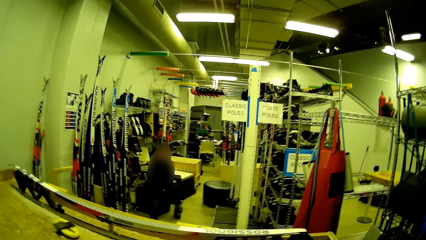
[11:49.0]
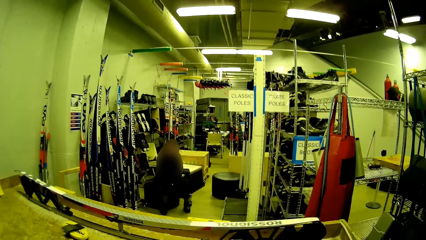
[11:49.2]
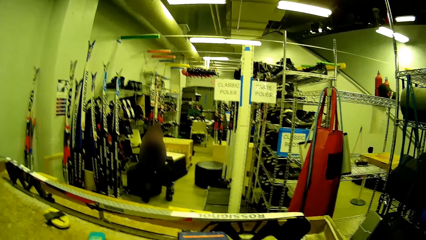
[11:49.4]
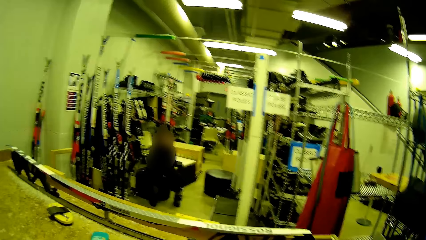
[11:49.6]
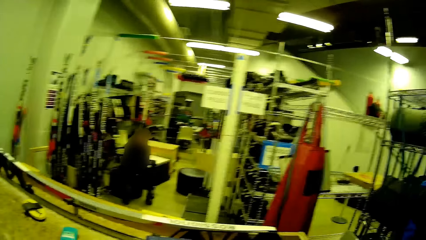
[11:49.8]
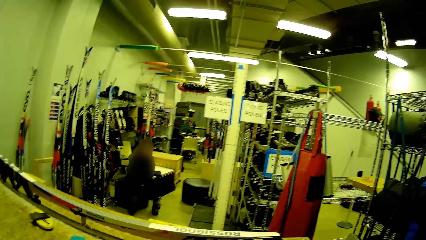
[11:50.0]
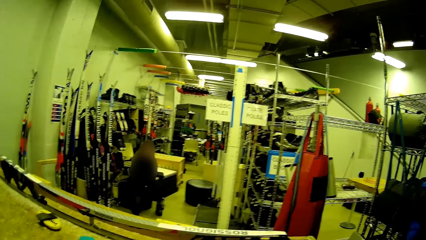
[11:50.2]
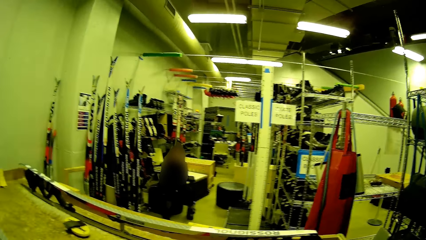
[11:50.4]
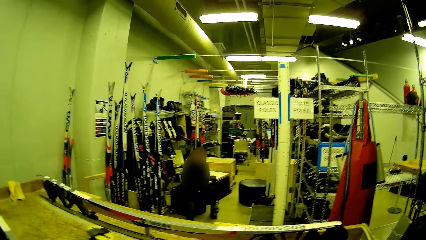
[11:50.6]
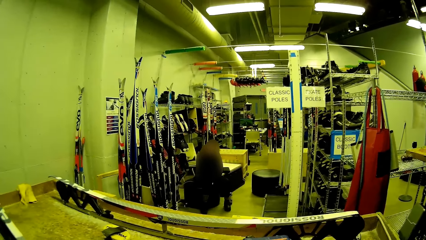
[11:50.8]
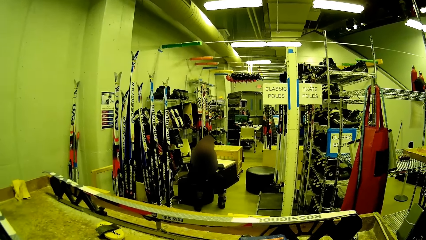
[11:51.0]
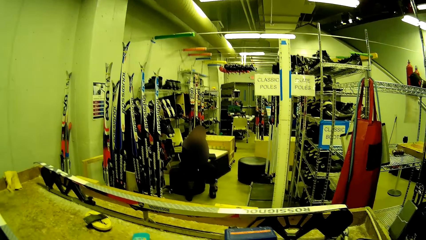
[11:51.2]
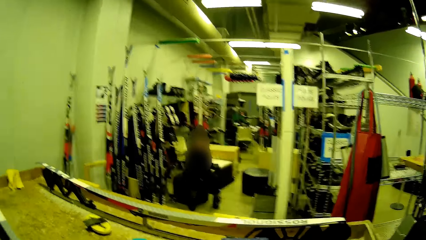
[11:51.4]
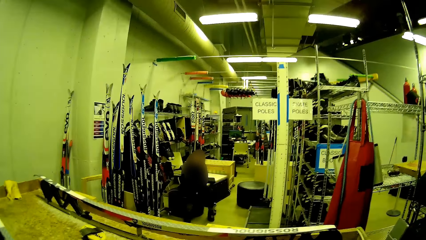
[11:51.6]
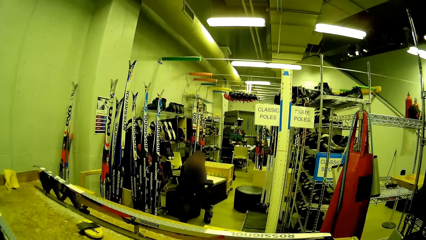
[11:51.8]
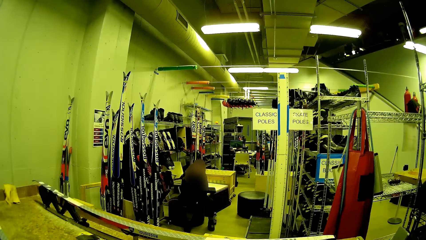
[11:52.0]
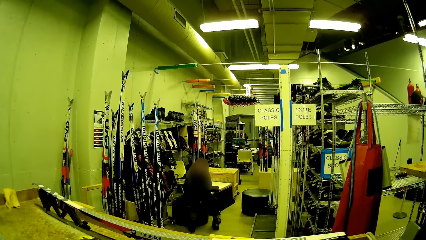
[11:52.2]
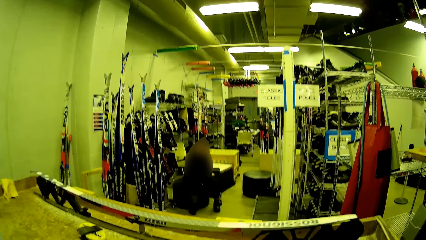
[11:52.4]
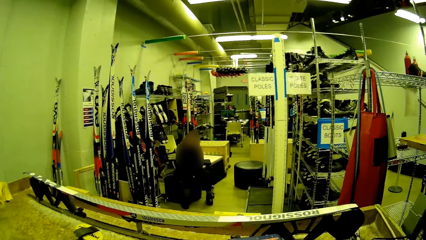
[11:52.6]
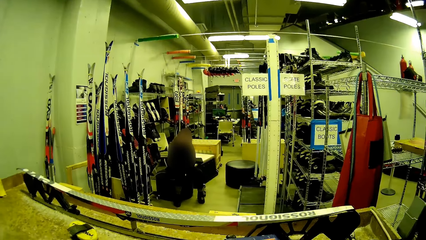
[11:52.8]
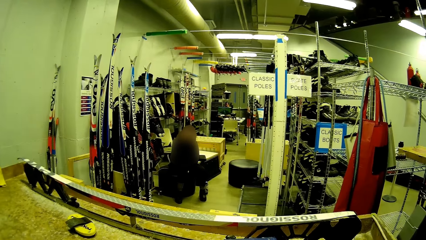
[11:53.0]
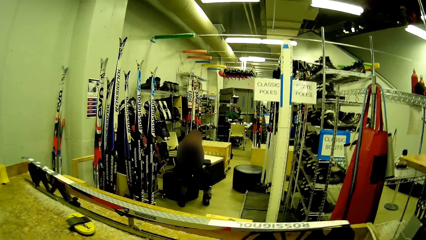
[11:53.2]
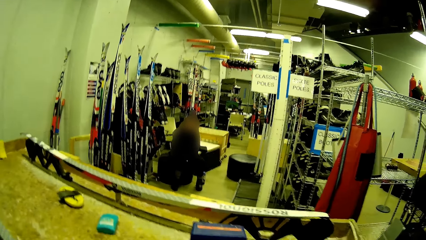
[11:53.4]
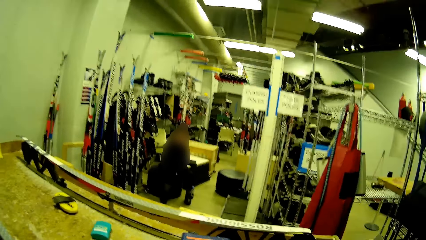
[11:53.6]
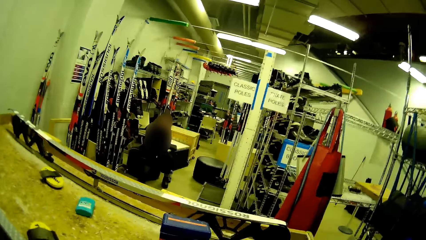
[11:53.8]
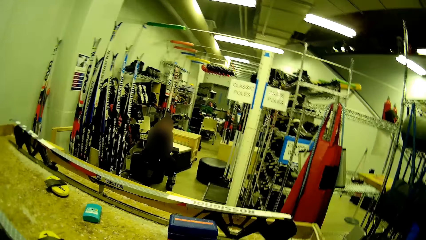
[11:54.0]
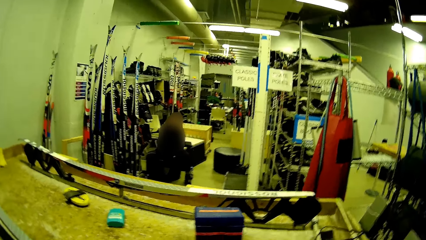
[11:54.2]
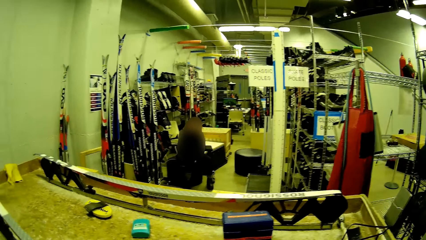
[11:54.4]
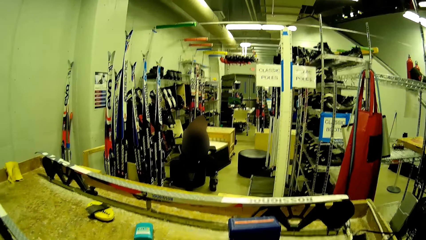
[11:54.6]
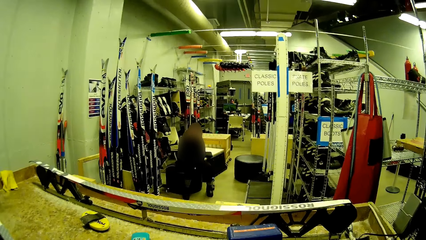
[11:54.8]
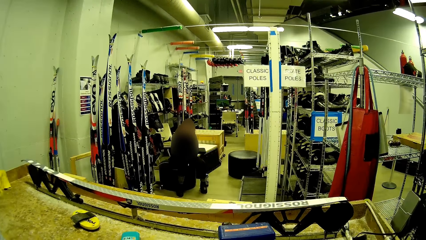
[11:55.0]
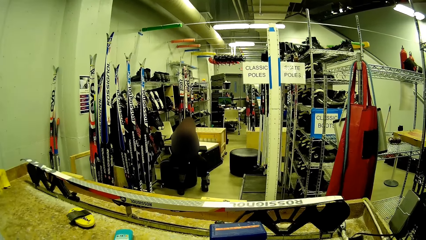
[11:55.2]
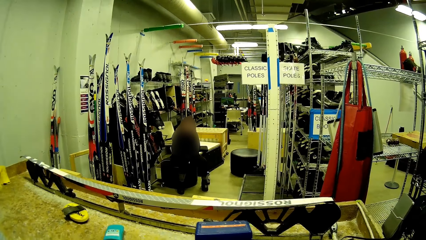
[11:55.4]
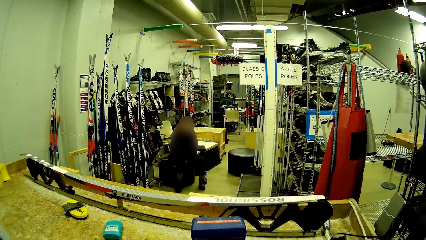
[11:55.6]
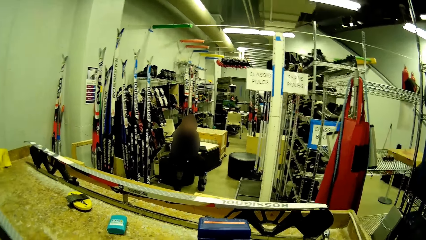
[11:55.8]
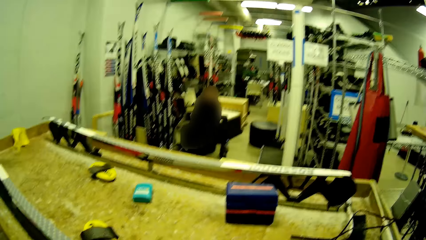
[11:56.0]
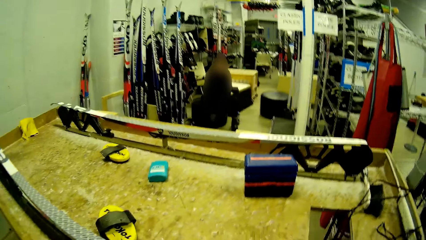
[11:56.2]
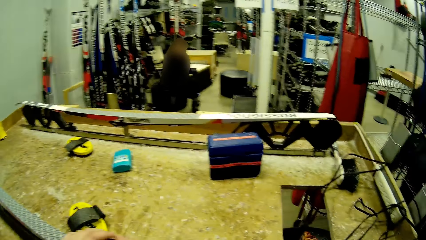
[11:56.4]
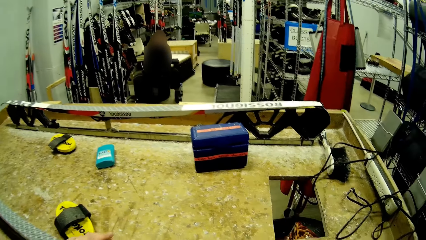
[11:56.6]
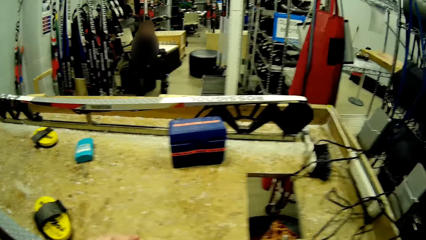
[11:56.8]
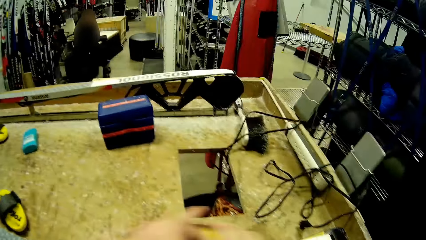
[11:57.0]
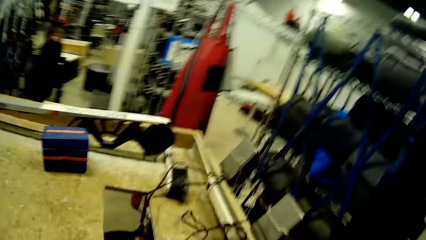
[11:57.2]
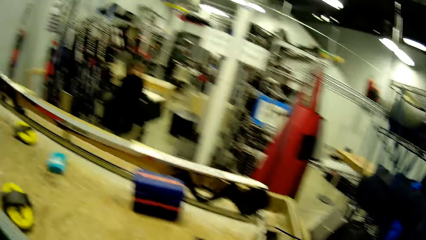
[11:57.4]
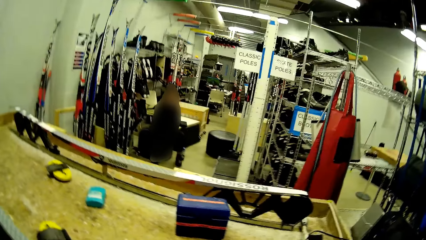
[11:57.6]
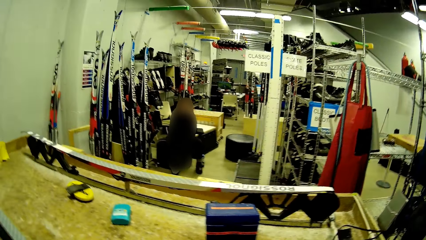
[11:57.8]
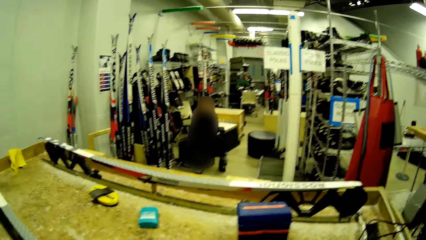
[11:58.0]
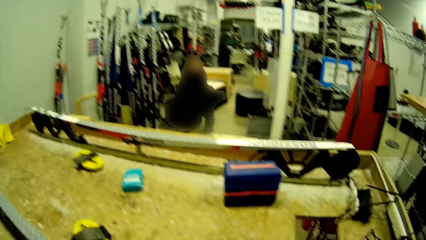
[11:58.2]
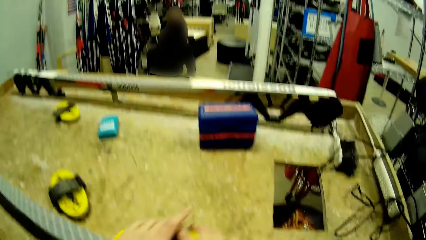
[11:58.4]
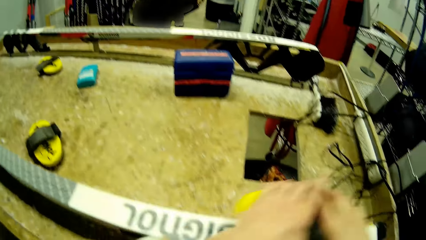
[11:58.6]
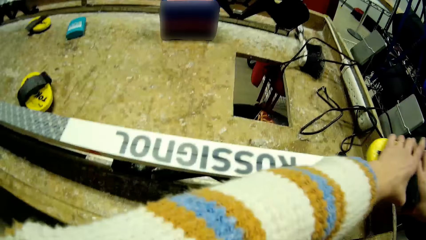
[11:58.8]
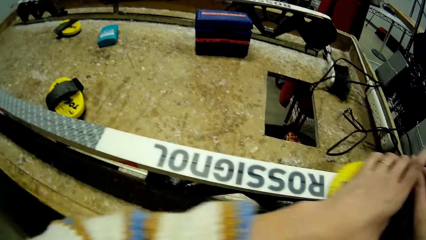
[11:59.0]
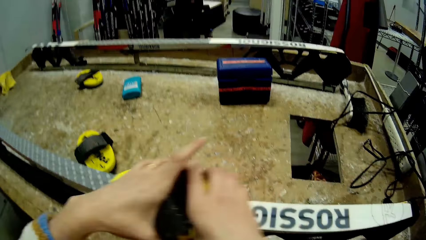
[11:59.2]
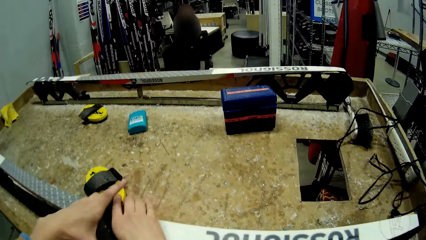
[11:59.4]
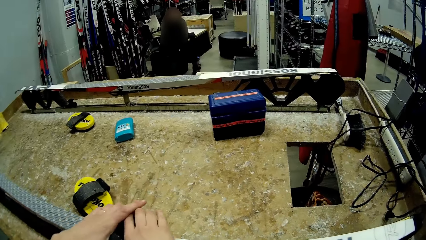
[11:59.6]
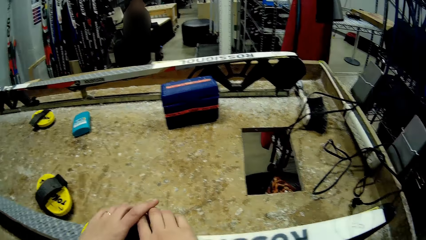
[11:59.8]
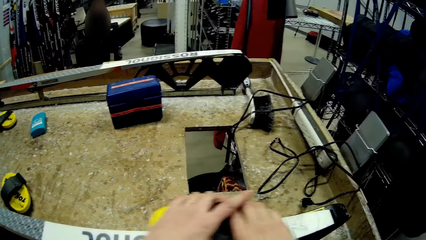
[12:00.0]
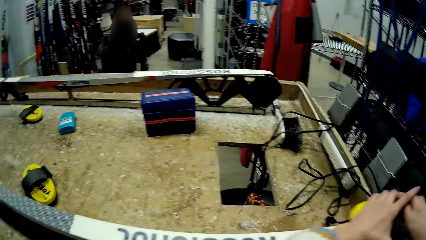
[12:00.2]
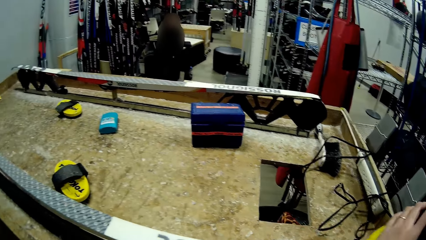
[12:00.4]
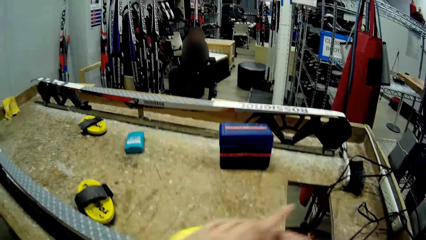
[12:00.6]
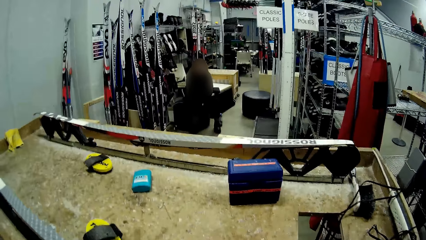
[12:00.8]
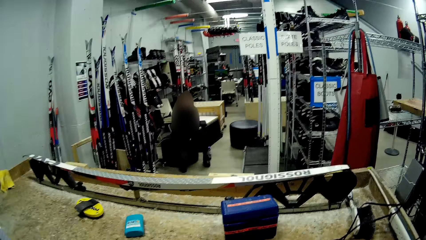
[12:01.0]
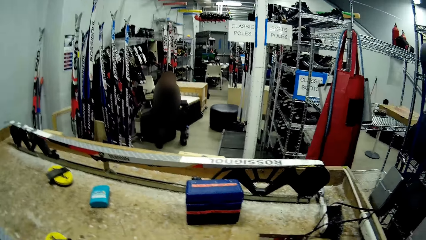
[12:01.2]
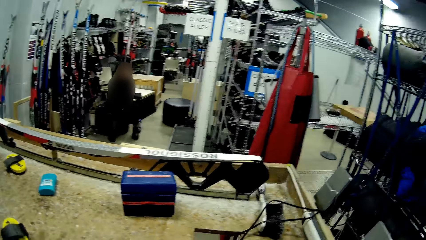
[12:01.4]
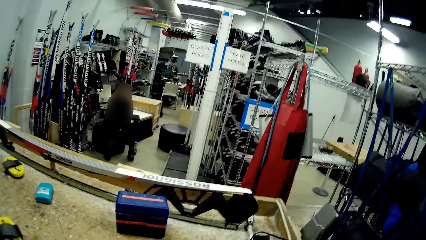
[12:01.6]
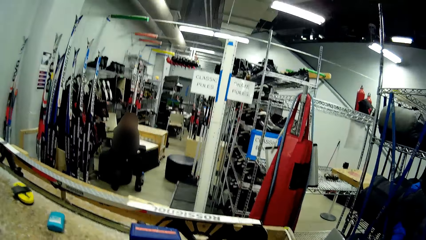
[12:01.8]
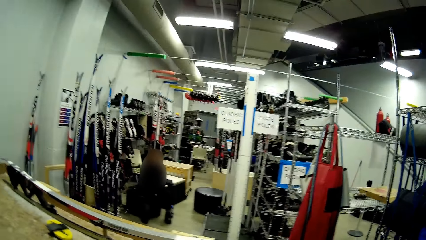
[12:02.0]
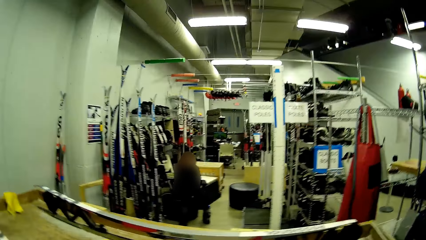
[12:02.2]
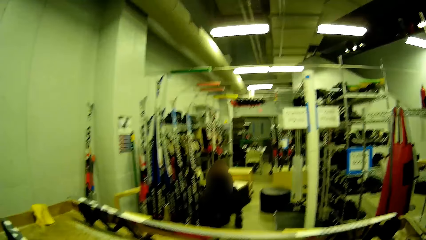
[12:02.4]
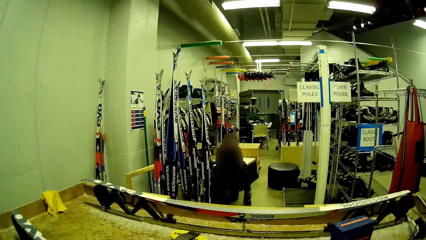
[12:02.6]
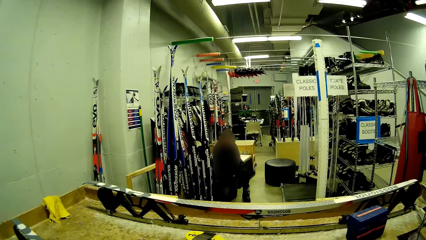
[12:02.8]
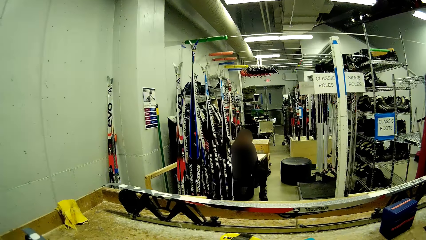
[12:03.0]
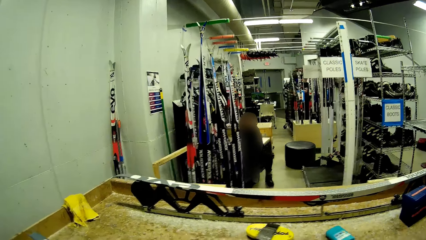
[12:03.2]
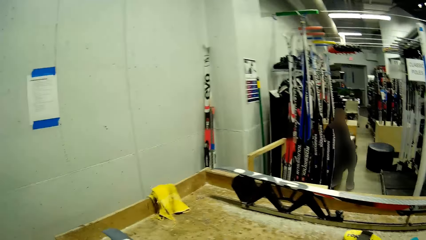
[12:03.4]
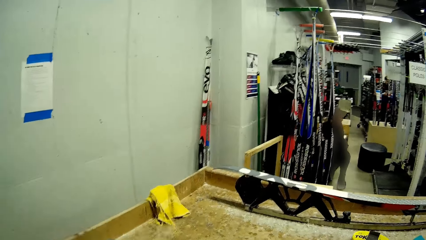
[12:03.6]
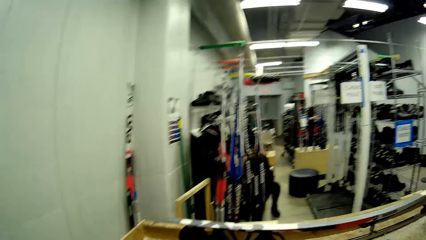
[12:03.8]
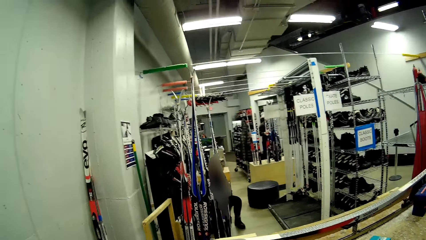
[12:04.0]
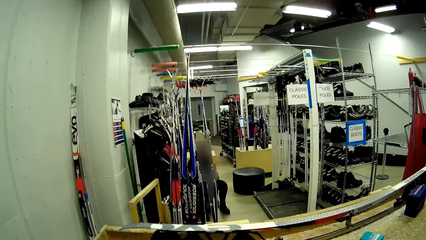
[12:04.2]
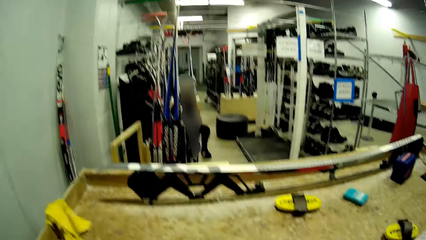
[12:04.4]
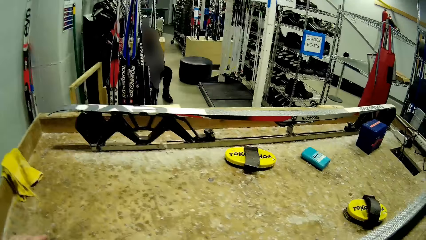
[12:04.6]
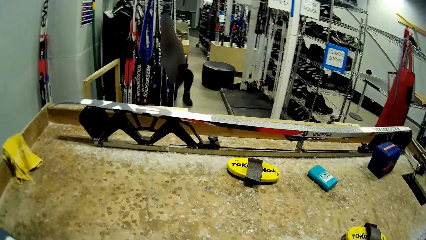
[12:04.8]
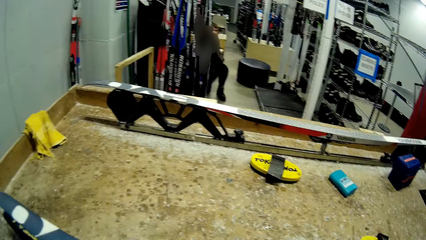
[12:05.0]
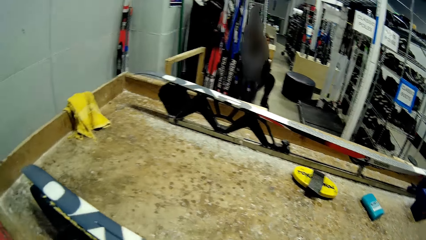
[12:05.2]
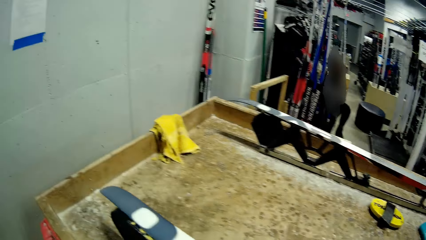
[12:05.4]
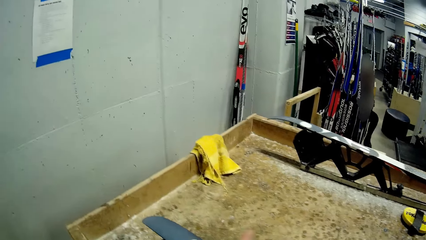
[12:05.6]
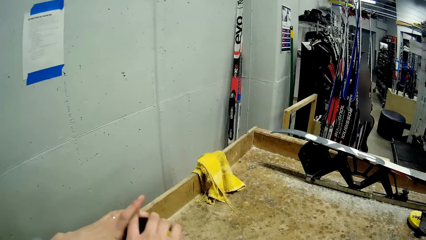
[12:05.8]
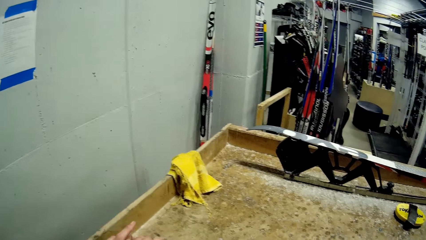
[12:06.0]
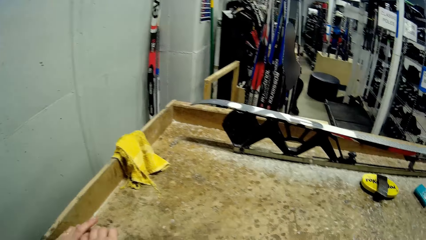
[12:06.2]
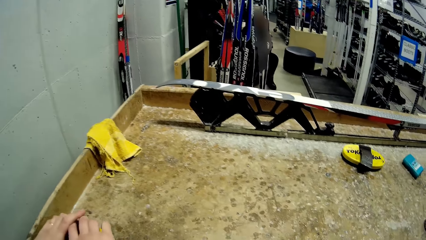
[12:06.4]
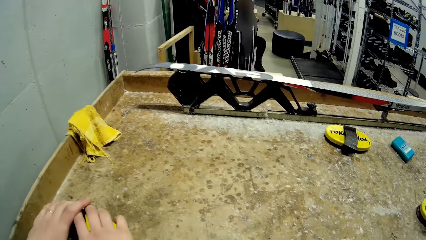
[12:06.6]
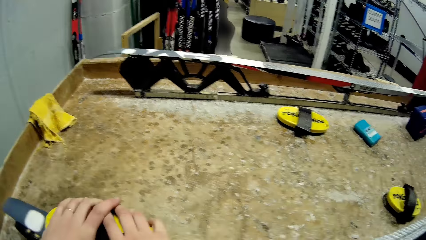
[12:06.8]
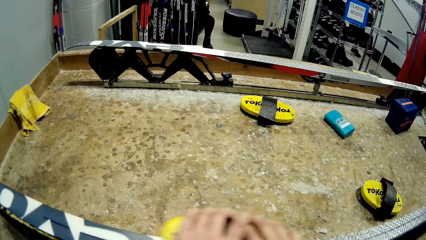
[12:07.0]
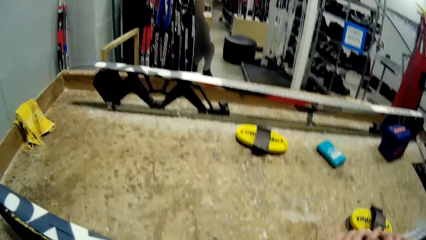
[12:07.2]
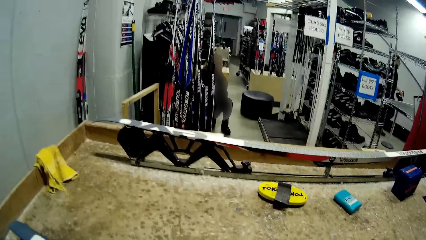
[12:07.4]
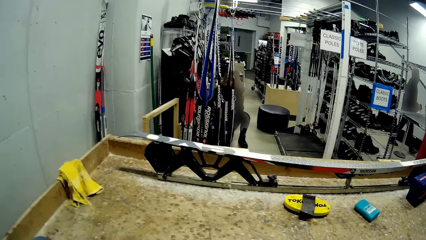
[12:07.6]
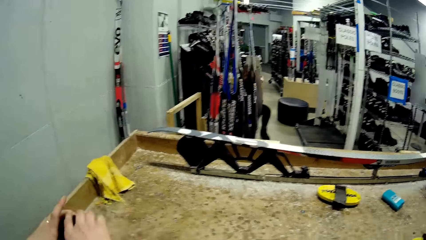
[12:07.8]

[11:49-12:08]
The camera wearer brushes the ski with the brush with both hands.
